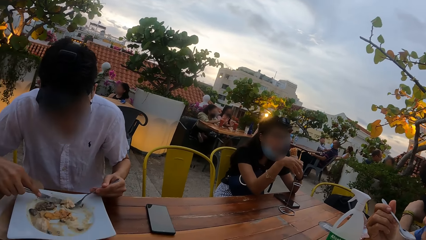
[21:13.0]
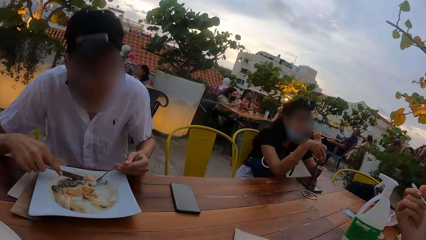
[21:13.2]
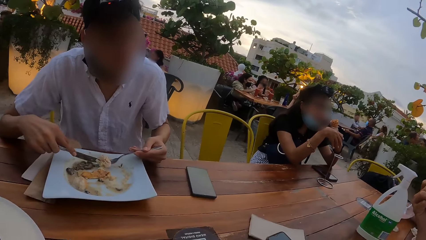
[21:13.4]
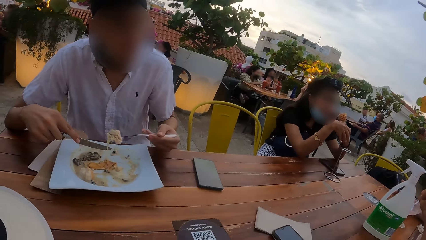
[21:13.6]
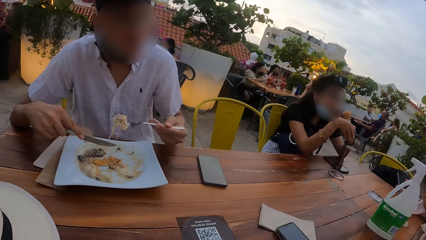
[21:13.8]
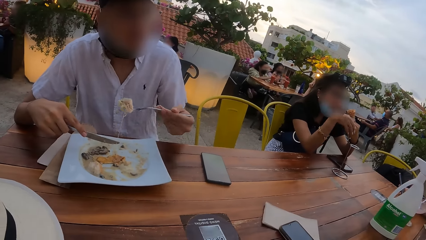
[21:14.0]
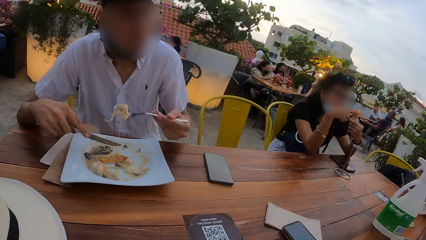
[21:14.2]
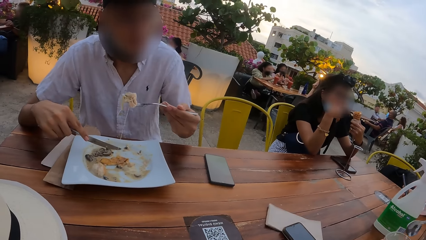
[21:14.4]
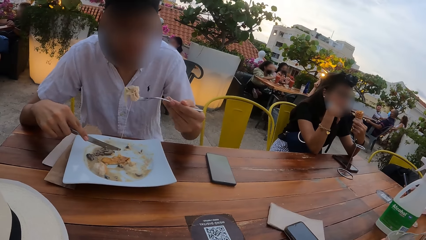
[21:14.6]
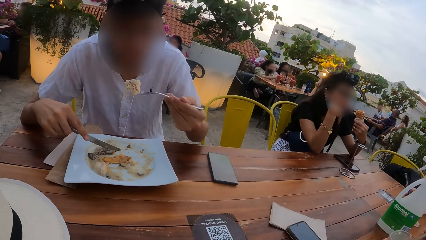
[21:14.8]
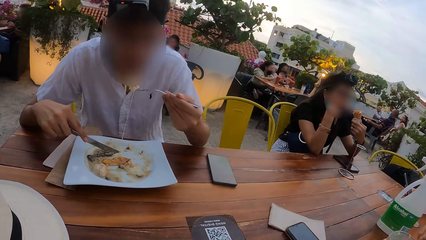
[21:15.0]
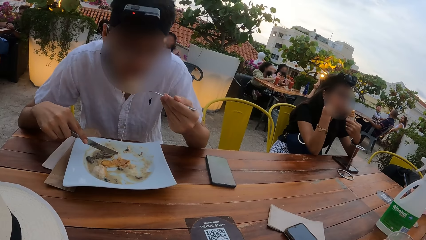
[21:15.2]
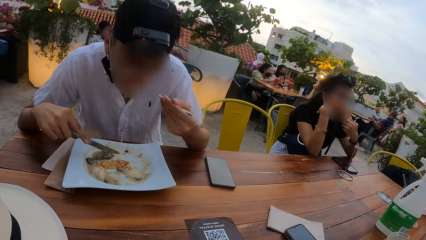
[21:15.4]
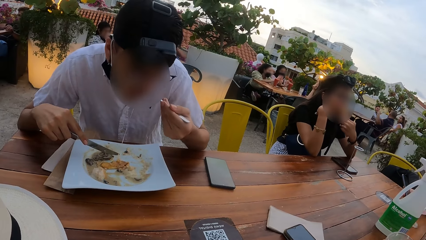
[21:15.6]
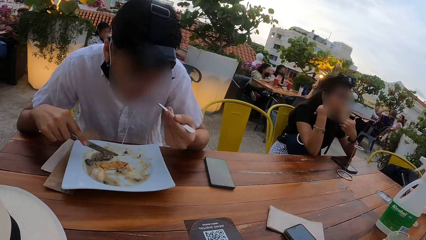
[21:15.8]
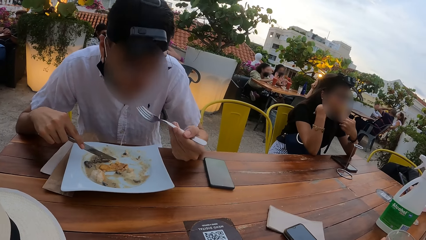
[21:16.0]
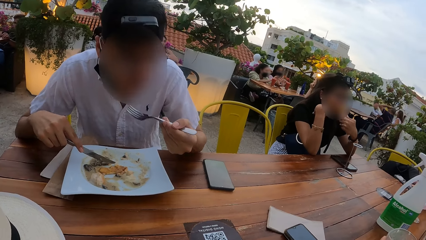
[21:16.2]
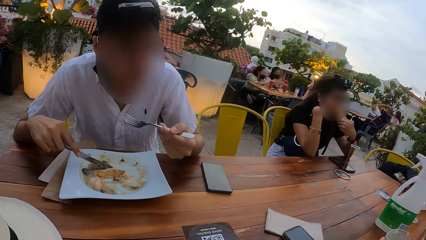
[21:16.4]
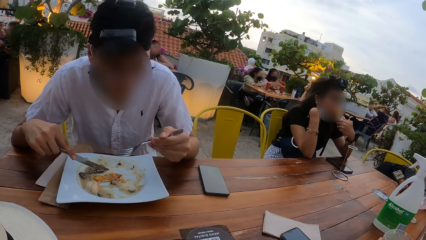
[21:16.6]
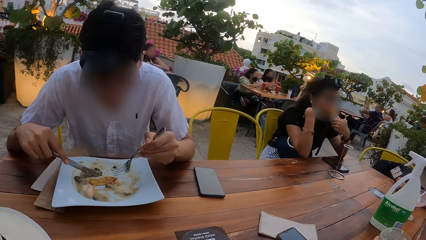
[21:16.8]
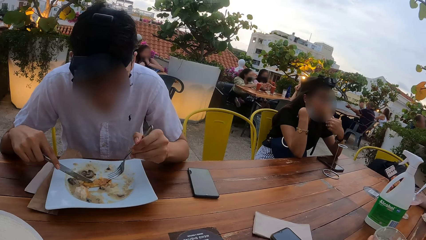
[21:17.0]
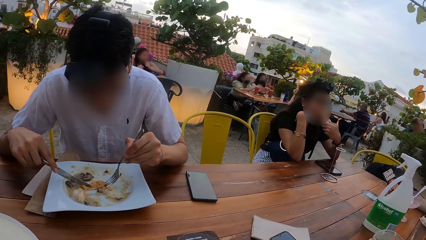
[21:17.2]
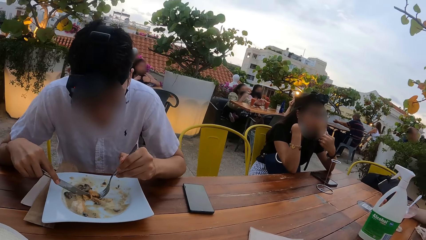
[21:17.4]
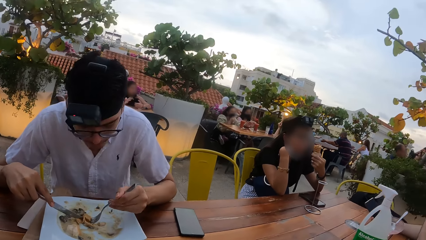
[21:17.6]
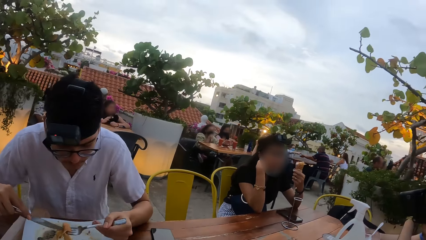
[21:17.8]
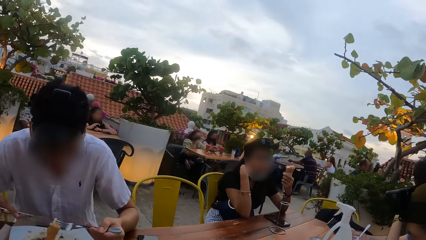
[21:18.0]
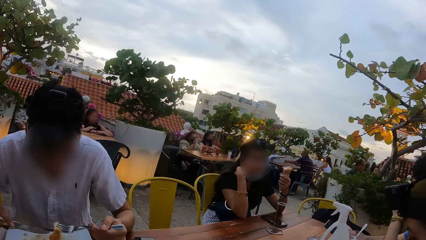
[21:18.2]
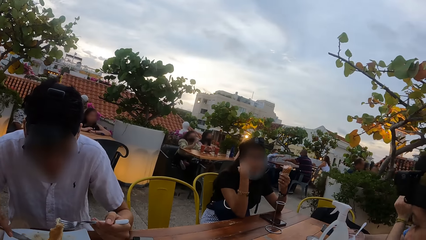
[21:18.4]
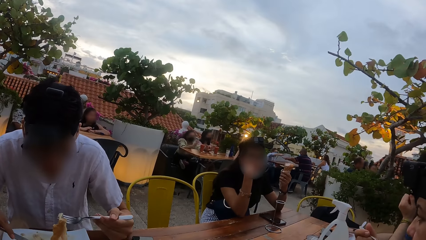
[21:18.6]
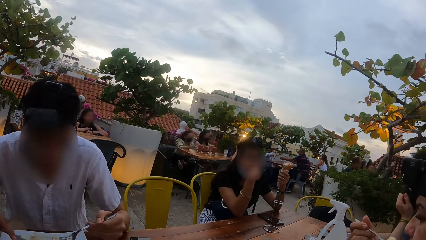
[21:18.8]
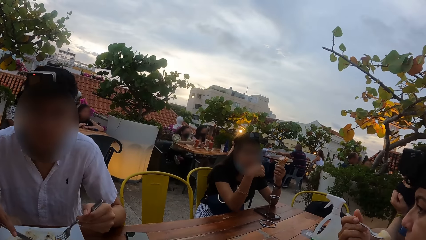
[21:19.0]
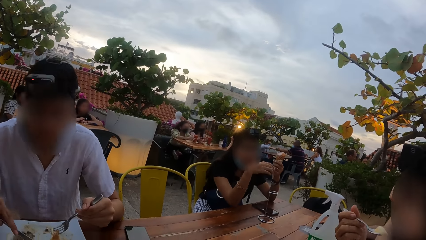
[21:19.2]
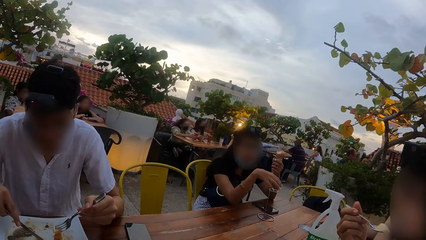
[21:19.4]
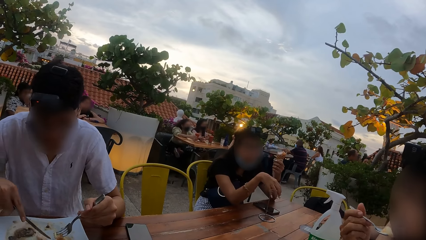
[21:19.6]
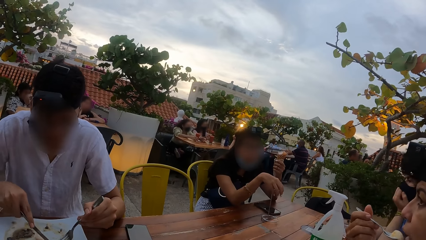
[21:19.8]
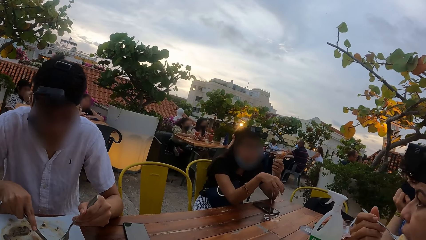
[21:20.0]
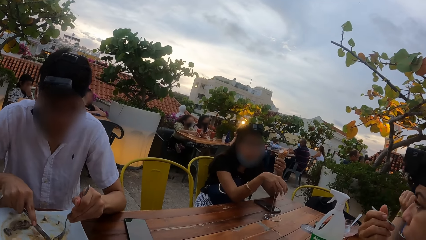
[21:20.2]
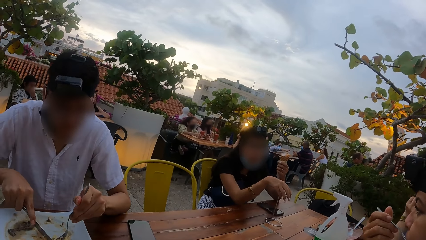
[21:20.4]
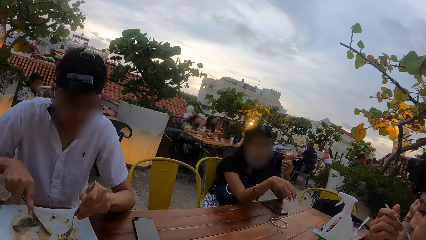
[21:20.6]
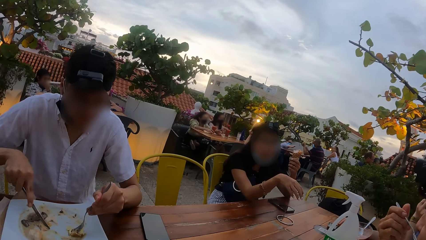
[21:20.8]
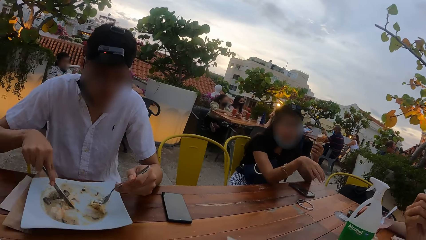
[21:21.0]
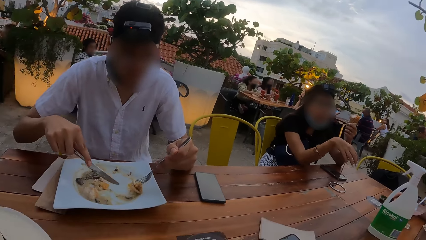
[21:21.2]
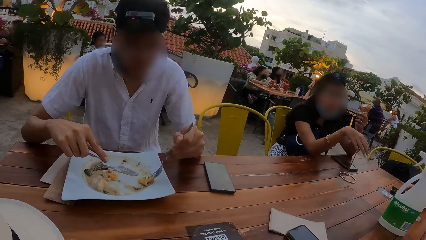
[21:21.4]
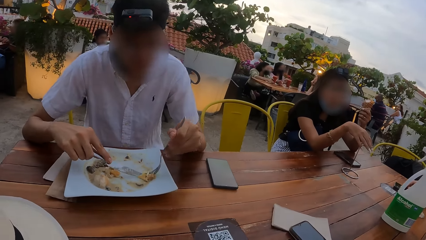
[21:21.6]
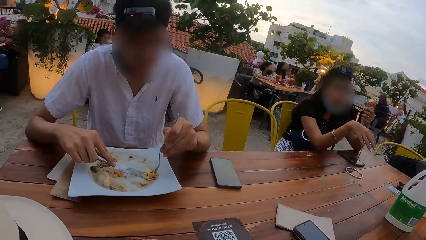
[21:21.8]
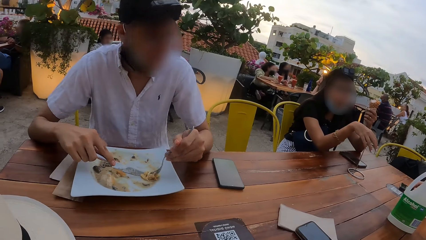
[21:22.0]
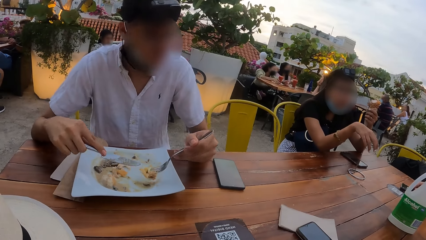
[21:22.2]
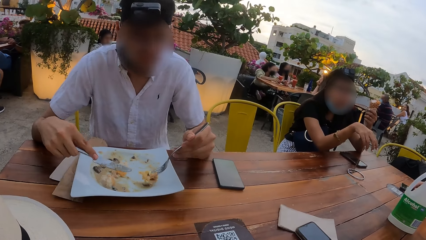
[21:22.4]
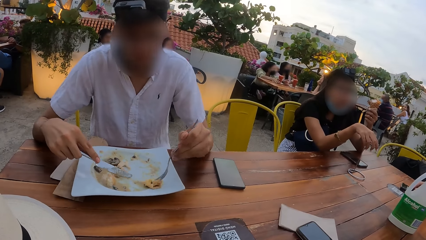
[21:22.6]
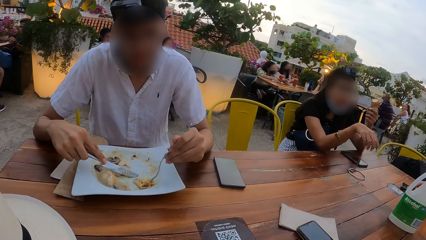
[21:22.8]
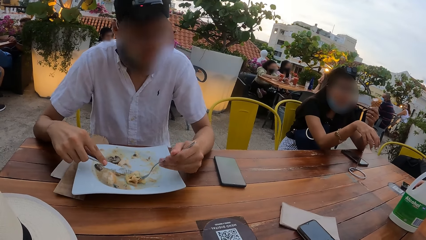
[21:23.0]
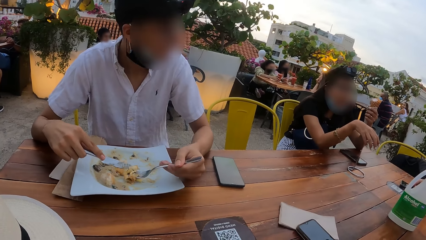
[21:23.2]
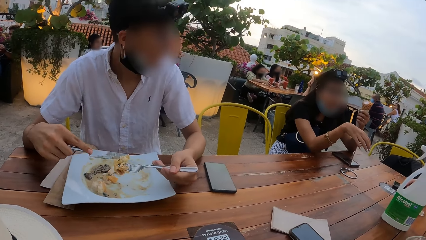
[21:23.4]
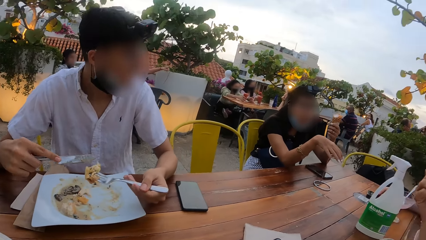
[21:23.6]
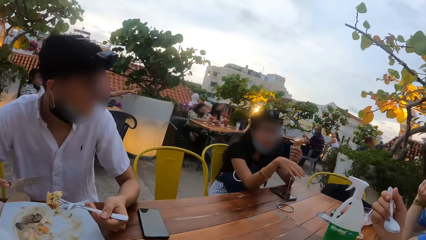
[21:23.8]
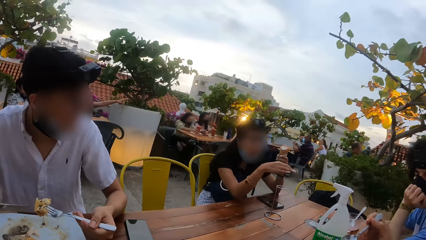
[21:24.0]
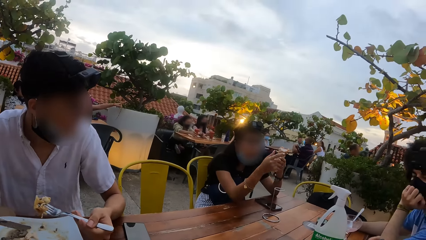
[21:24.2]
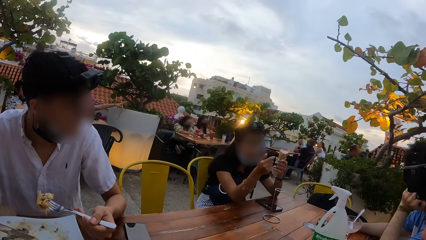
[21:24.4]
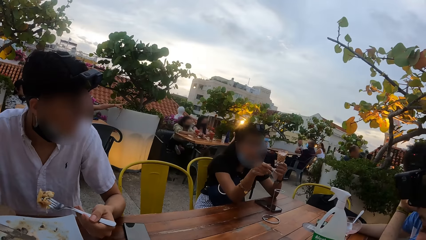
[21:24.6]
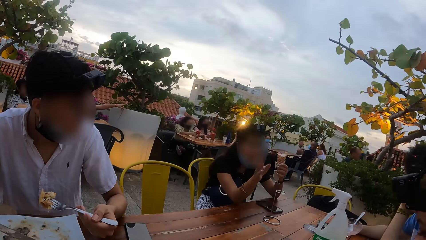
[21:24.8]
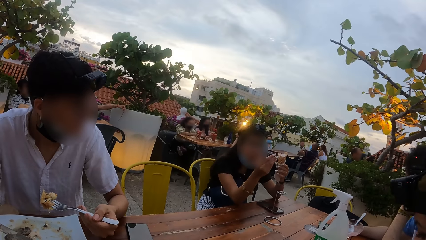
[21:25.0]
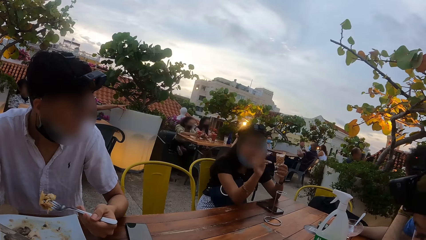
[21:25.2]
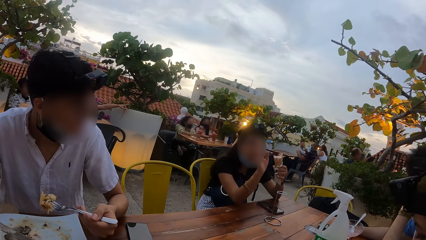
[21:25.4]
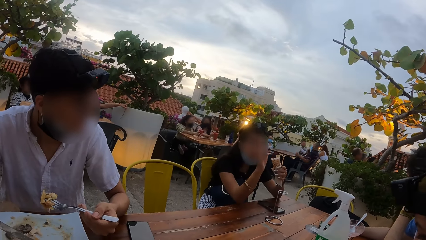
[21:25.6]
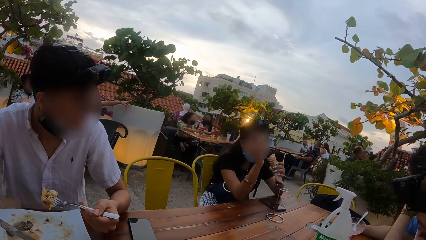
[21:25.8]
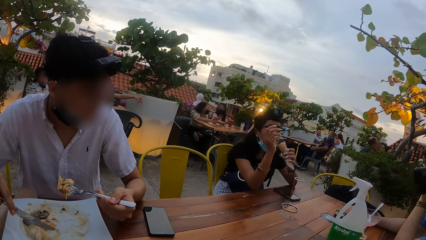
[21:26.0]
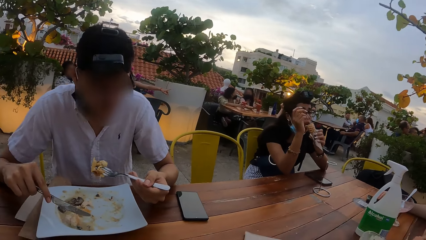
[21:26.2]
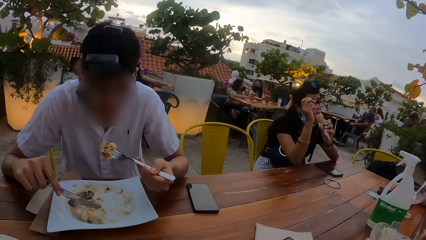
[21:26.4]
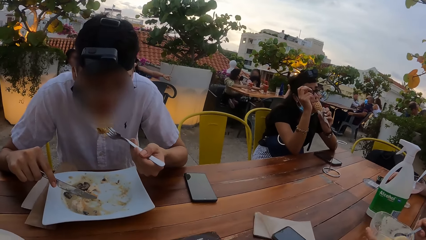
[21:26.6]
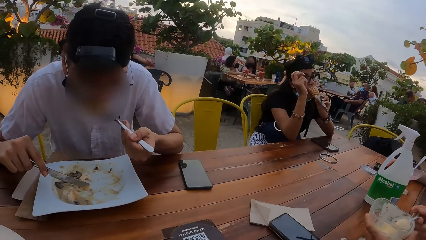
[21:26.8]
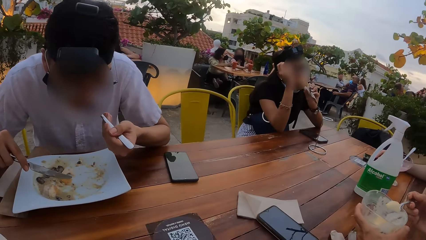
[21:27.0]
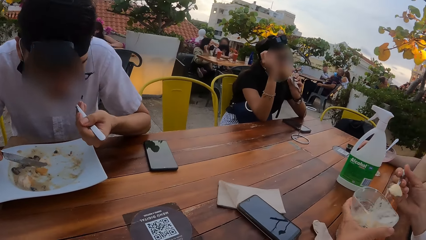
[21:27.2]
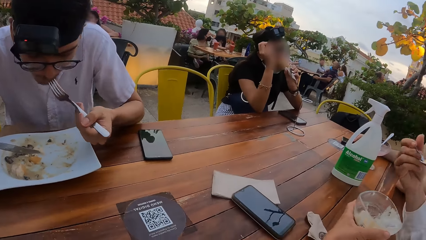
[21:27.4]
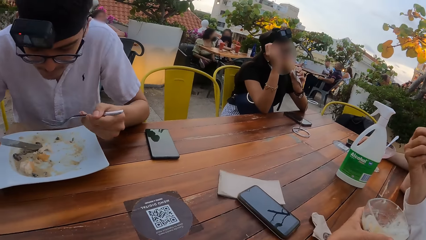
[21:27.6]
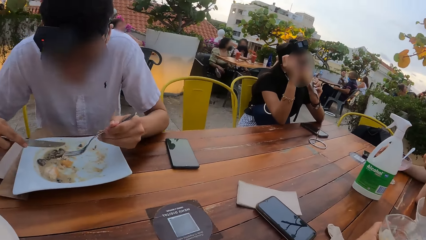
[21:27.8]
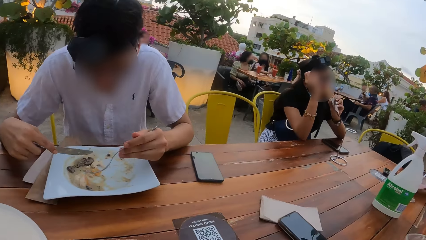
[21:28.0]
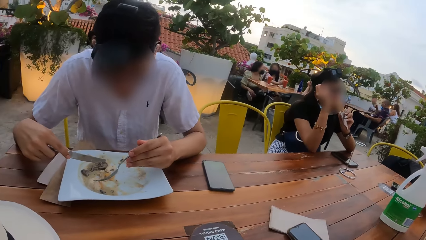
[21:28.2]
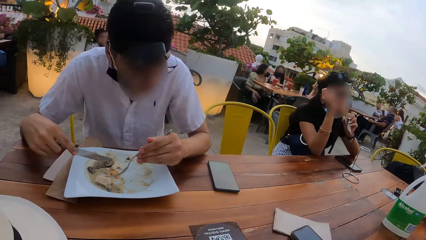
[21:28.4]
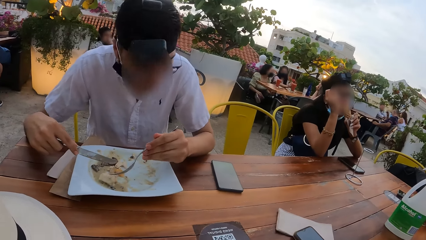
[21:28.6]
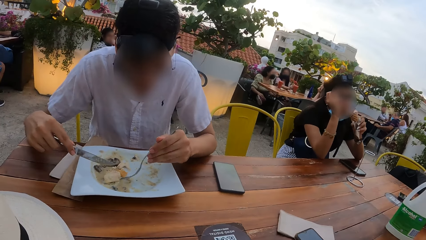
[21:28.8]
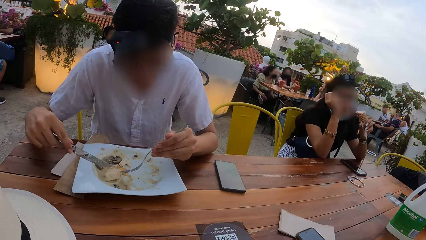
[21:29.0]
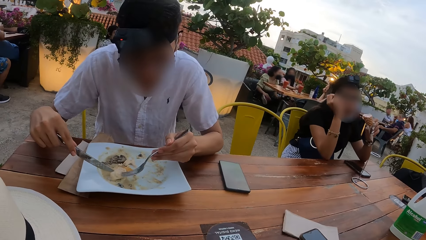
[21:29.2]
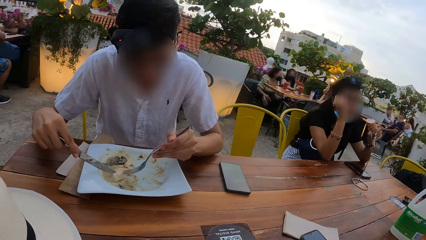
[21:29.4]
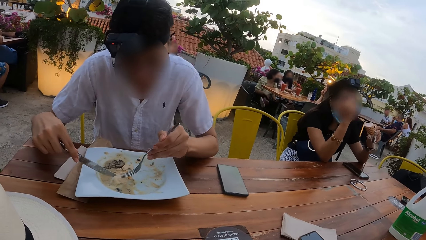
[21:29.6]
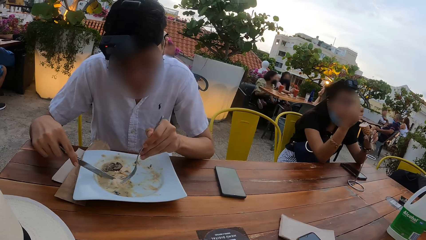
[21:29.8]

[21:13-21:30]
The camera wearer talks to a person. They look at another person and the person. The woman moves a metal helmet stand on the table with her right hand. The woman licks ice-cream from the cone of ice-cream in her left hand.
